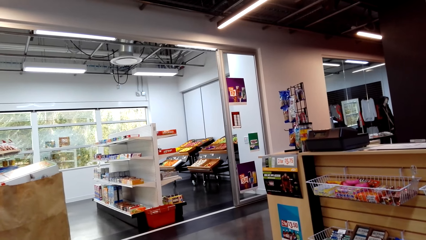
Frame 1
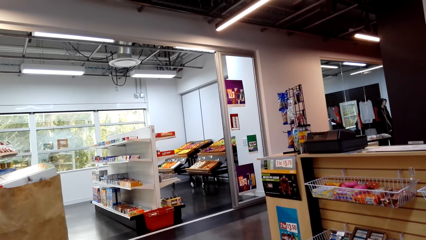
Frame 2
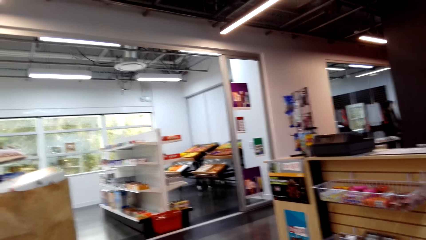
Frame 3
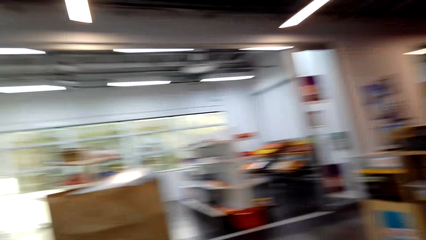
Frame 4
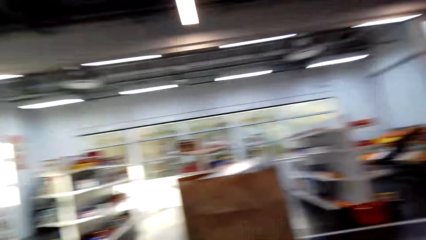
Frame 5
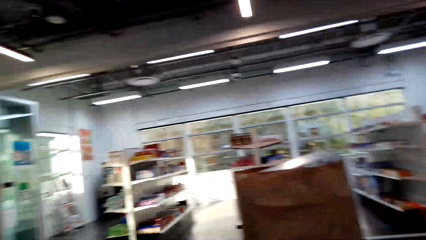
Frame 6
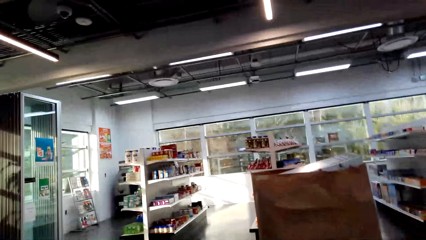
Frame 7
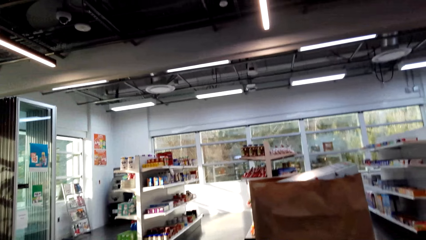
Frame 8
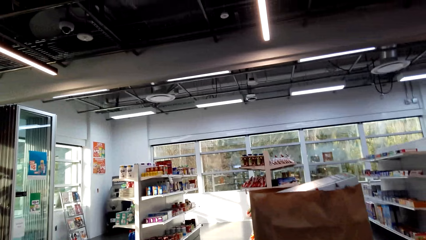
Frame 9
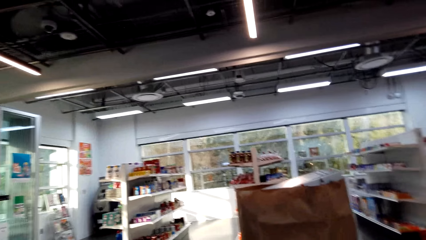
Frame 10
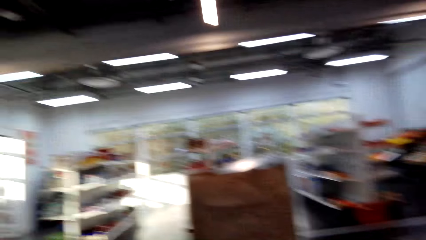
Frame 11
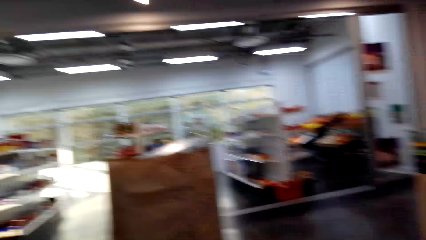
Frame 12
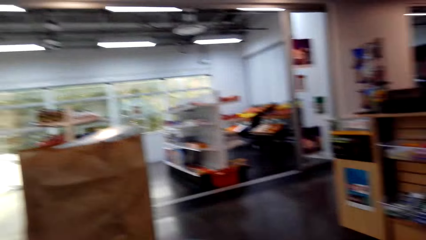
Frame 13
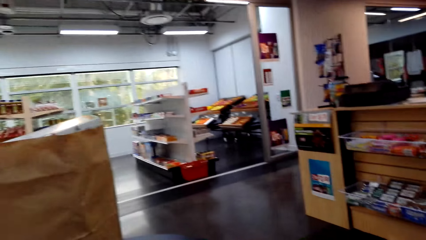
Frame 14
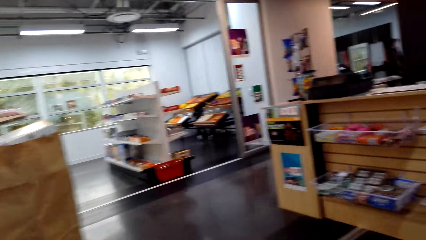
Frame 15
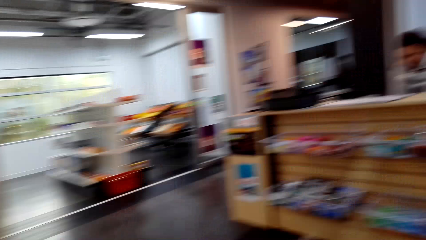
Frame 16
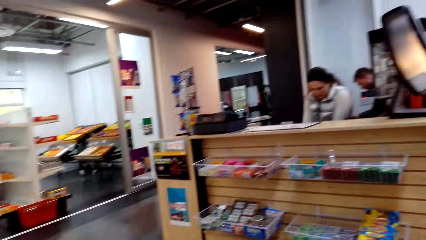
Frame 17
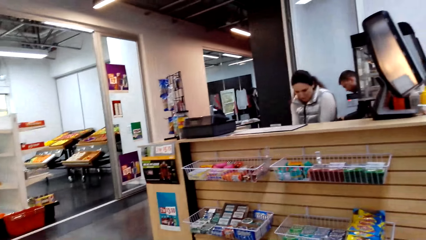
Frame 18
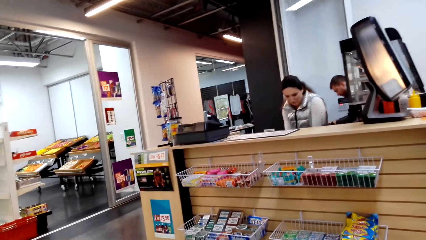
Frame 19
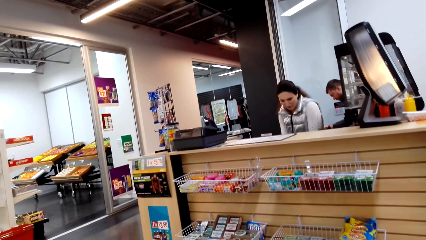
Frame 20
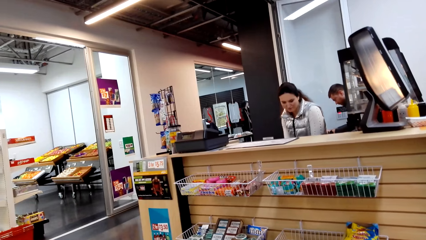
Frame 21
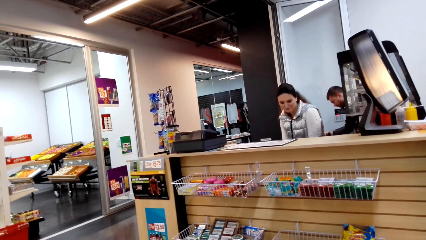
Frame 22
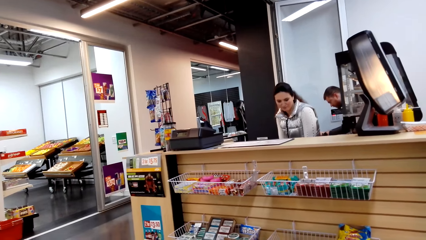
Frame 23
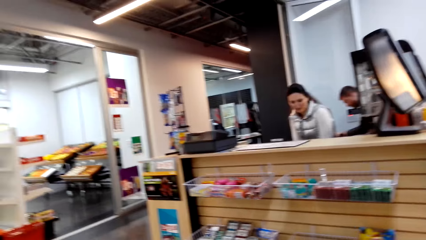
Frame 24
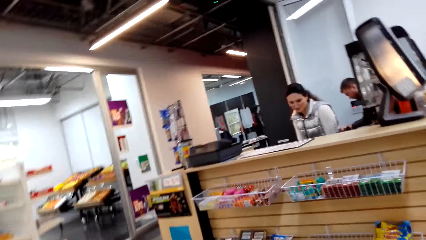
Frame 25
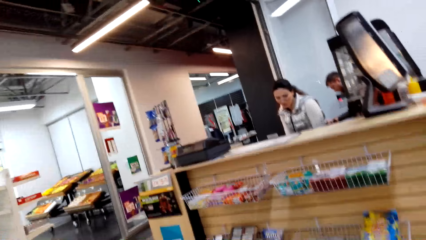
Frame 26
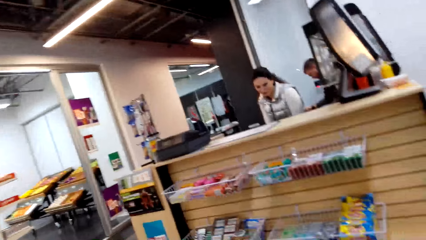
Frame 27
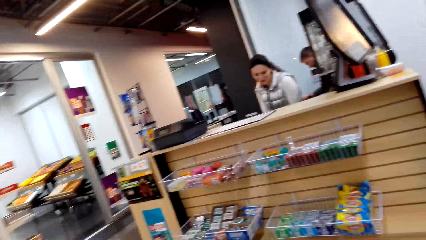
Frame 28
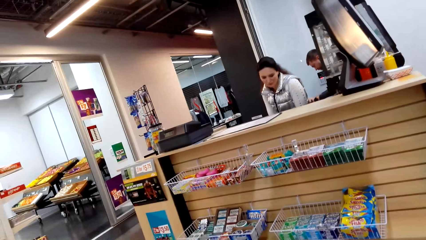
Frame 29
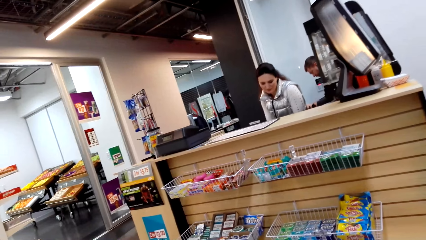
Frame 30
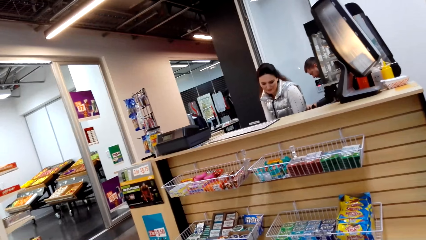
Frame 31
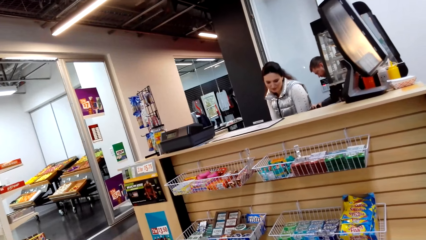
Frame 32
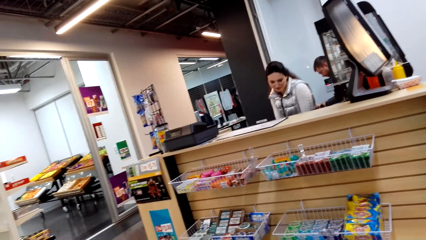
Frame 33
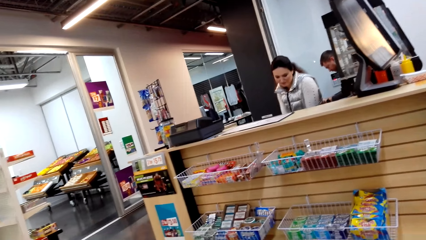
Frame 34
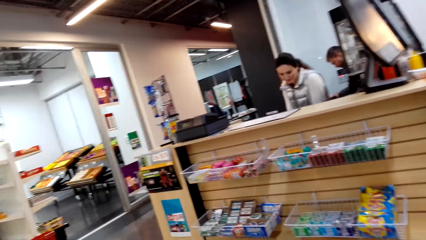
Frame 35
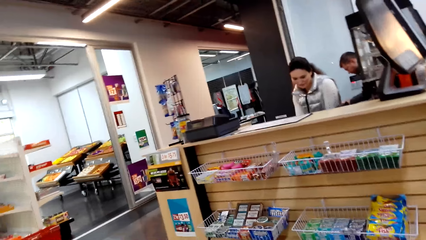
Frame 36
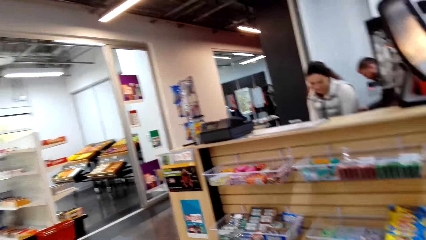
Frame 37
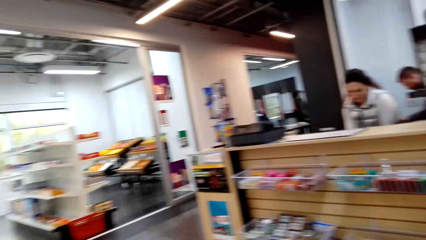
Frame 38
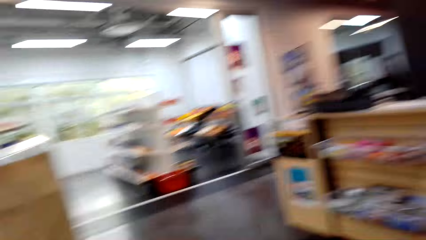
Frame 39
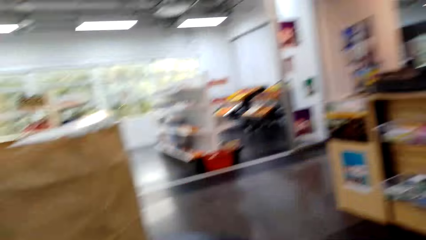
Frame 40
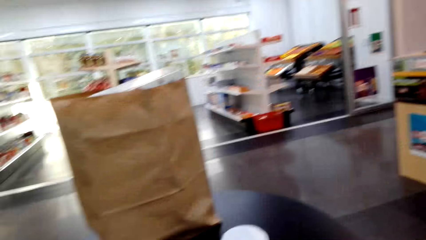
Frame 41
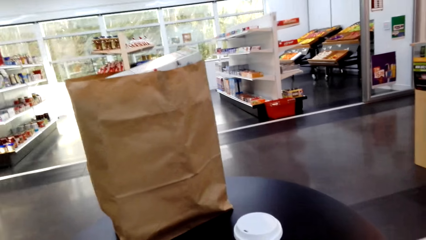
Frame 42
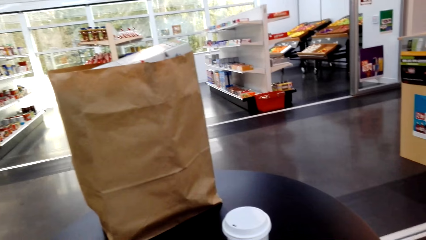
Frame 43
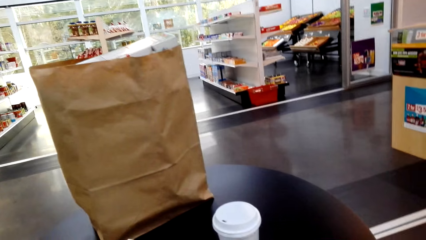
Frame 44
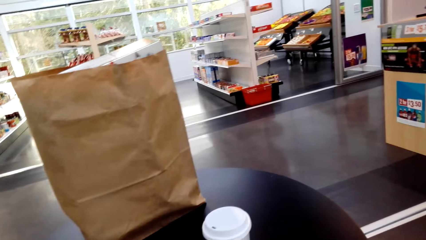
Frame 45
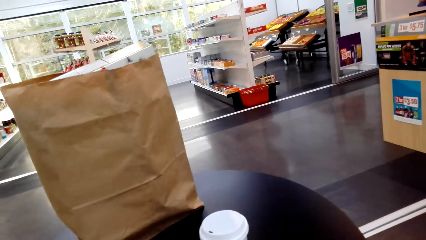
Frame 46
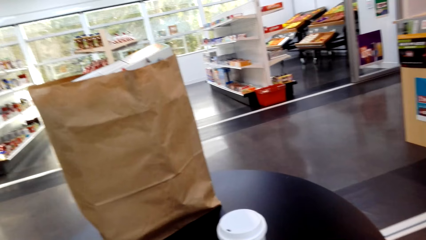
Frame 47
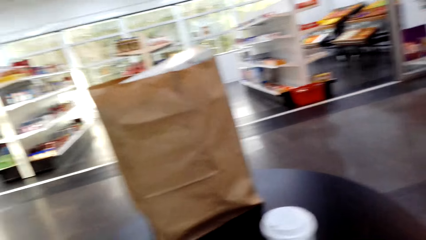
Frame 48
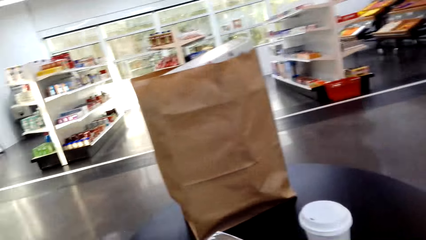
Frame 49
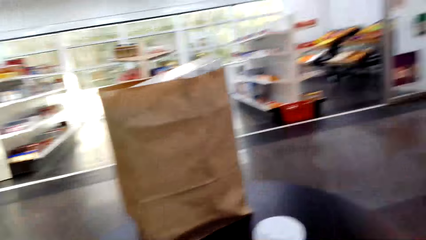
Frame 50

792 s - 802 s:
A lady looks at something. The lady holds the phone. The camera wearer looks around.

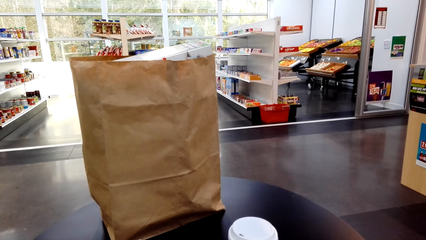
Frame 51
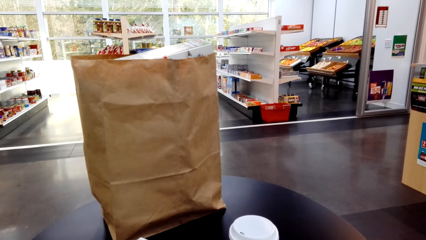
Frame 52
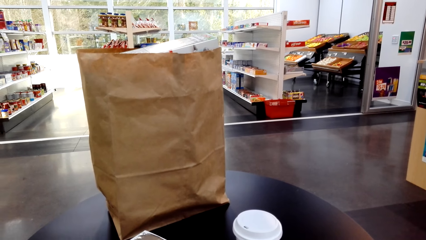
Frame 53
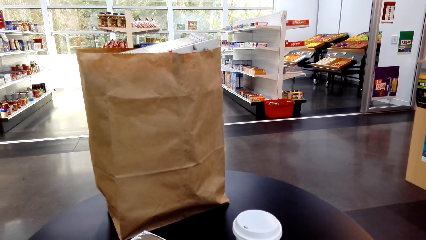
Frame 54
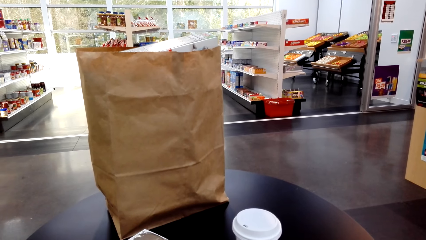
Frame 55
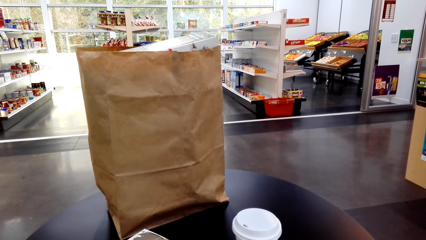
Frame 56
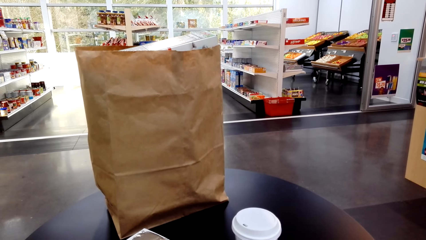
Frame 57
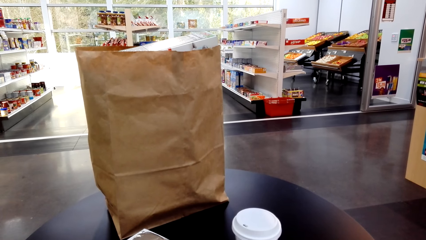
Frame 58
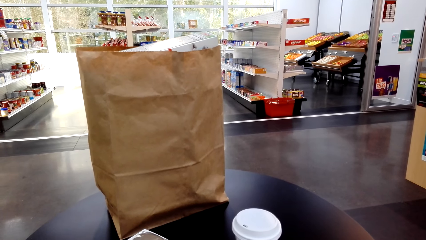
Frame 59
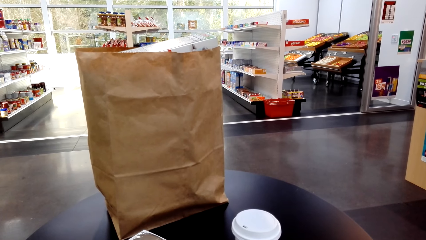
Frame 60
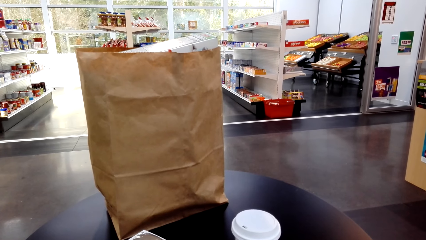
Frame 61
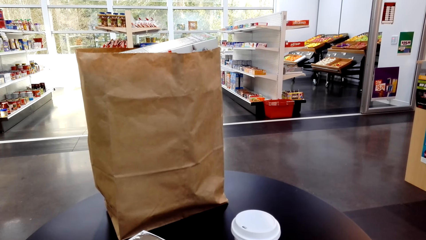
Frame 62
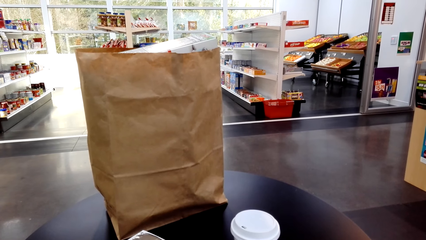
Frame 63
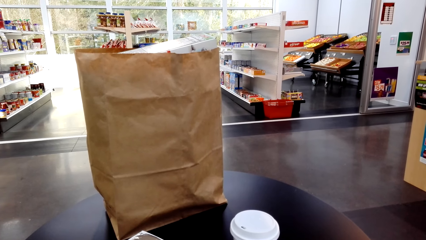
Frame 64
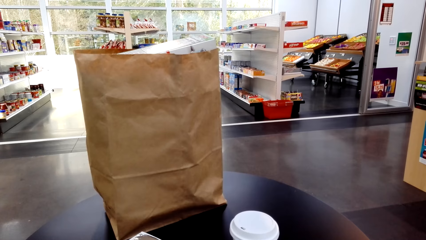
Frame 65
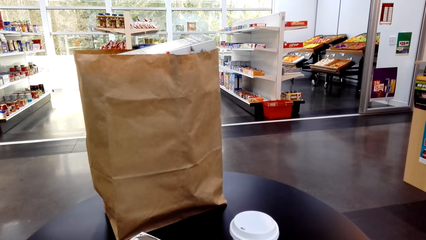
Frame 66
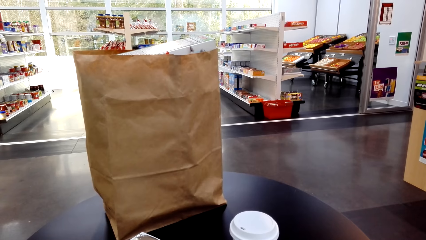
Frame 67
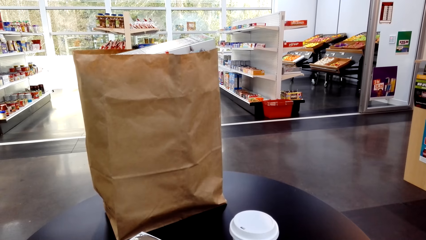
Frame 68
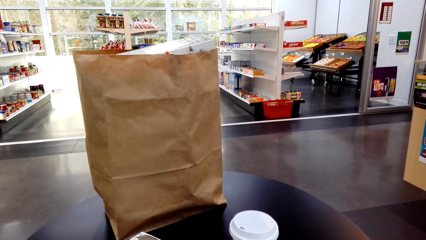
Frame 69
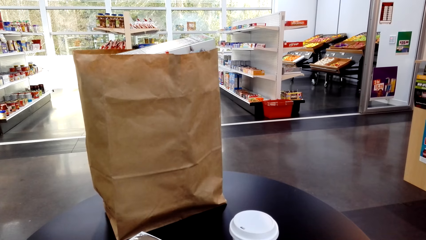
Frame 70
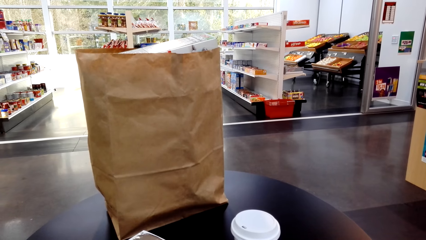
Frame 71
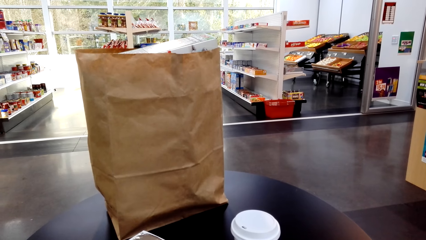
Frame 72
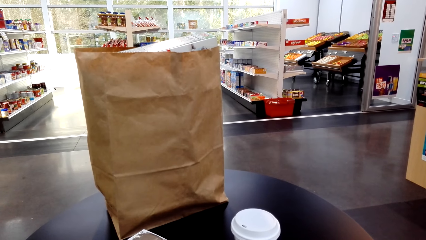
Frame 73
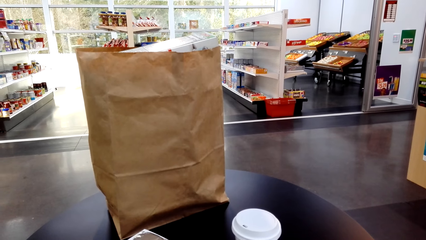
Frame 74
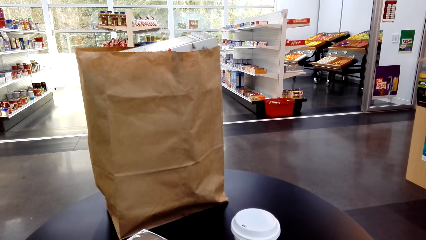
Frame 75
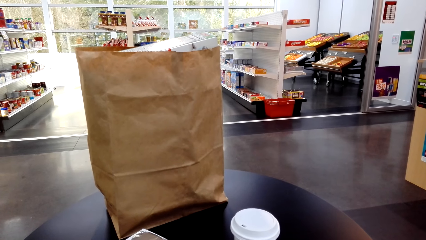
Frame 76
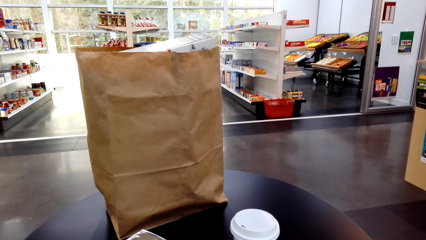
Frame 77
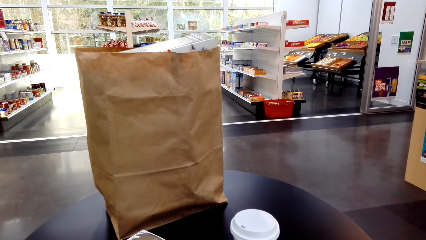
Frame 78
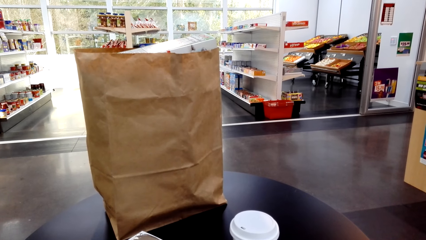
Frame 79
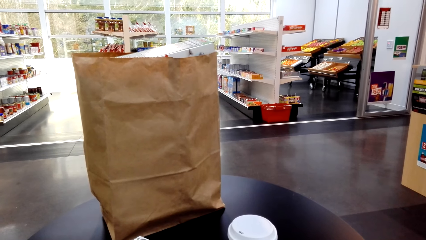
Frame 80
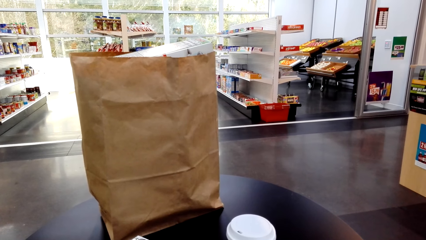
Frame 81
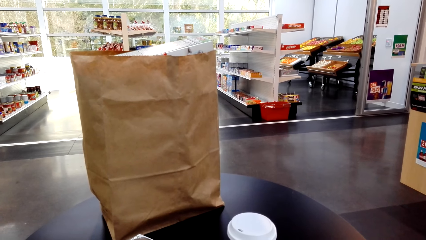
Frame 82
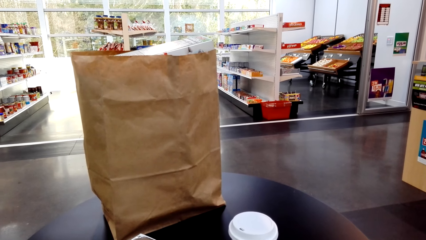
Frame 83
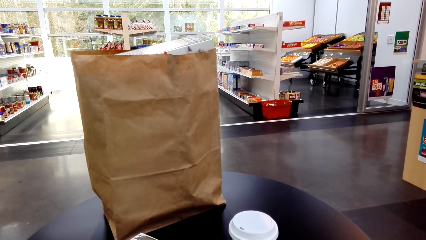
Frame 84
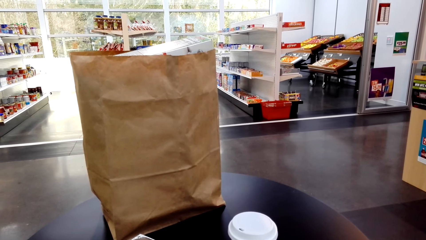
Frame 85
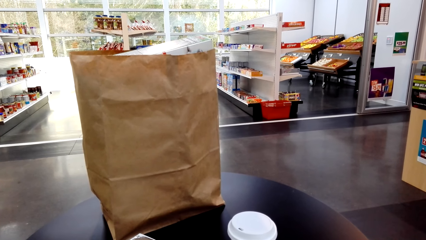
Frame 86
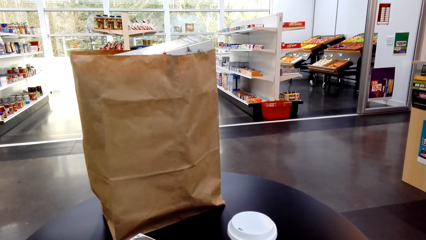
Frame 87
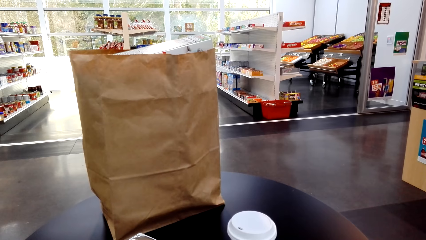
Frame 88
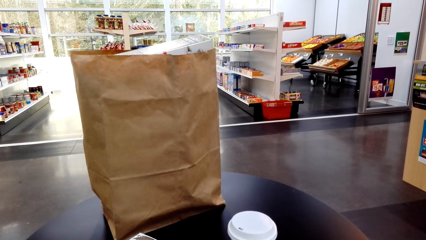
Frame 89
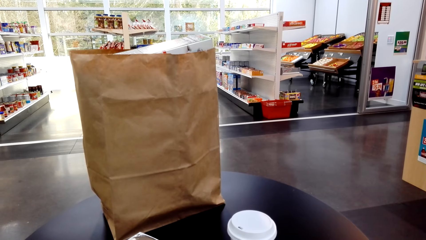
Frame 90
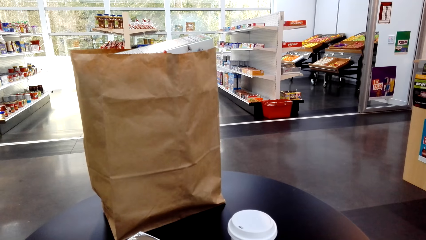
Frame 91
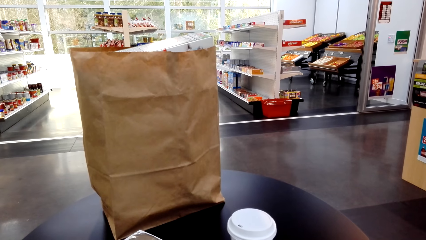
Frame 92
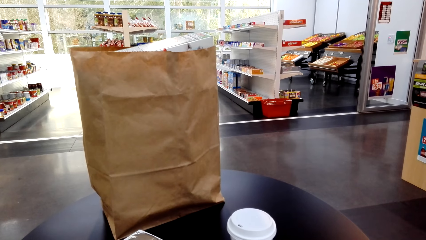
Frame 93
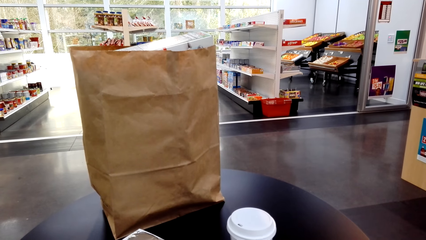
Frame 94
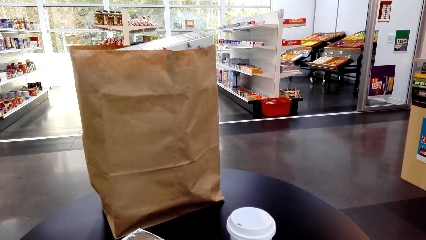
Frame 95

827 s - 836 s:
The camera wearer looks around the shop.
